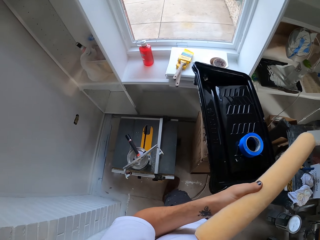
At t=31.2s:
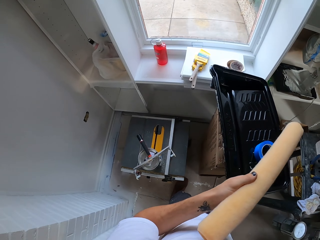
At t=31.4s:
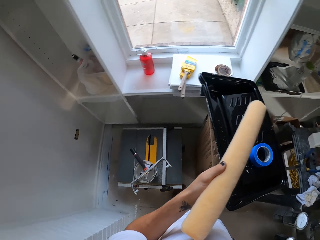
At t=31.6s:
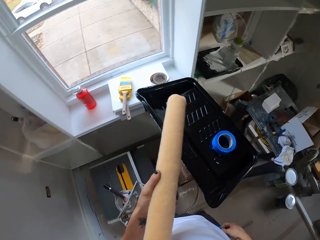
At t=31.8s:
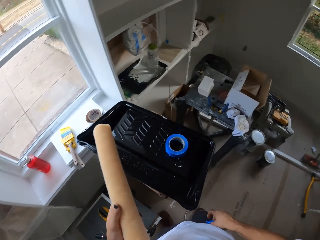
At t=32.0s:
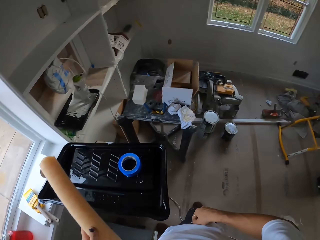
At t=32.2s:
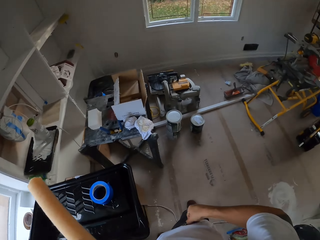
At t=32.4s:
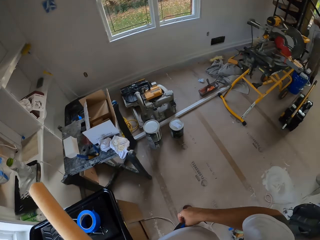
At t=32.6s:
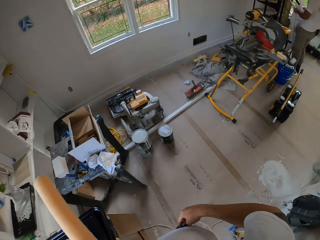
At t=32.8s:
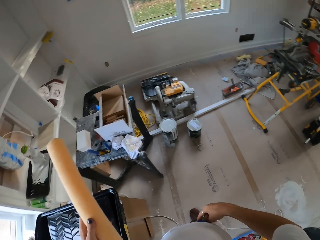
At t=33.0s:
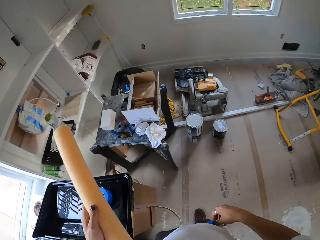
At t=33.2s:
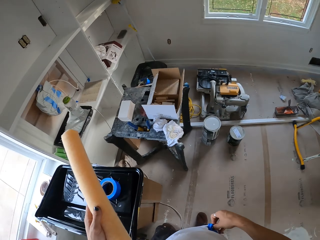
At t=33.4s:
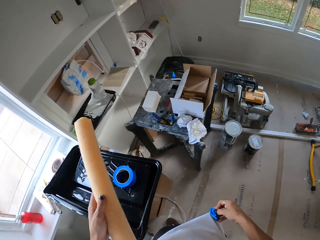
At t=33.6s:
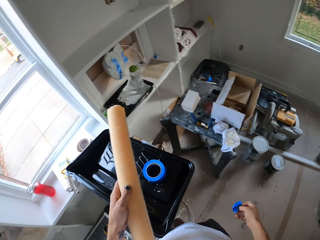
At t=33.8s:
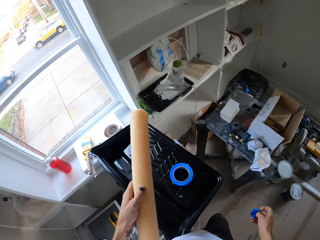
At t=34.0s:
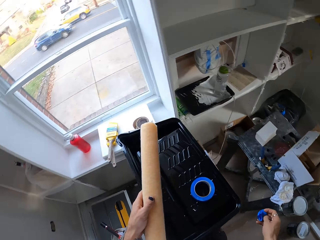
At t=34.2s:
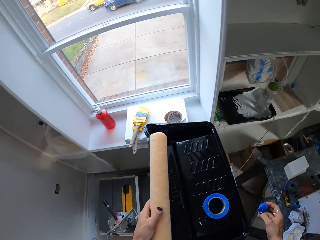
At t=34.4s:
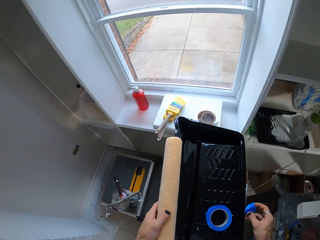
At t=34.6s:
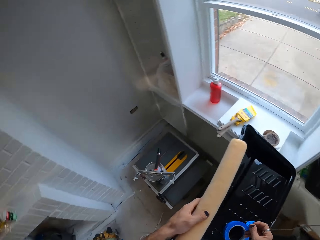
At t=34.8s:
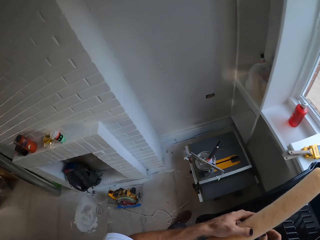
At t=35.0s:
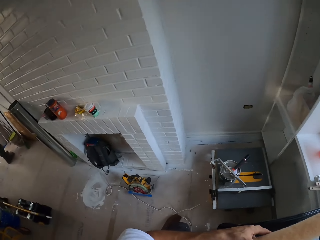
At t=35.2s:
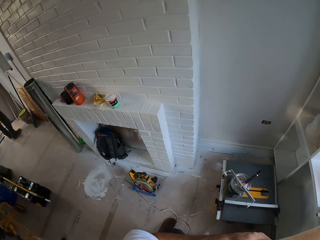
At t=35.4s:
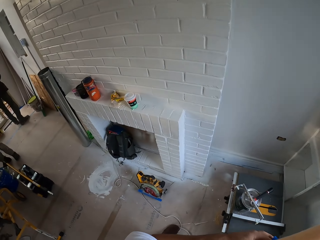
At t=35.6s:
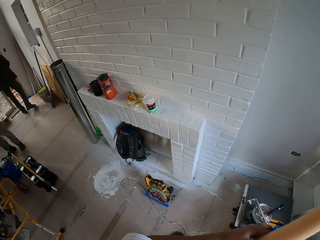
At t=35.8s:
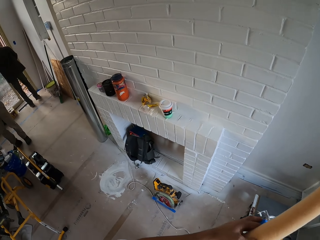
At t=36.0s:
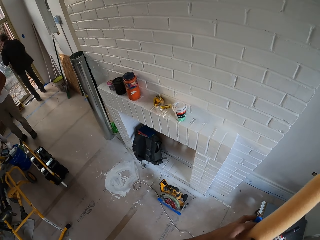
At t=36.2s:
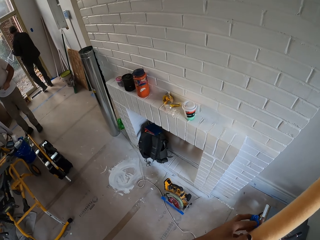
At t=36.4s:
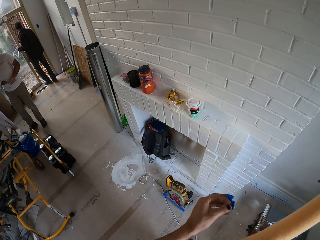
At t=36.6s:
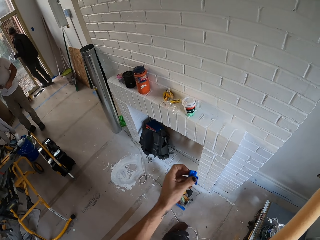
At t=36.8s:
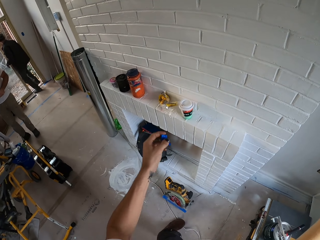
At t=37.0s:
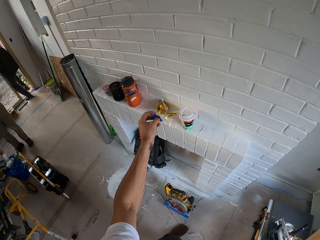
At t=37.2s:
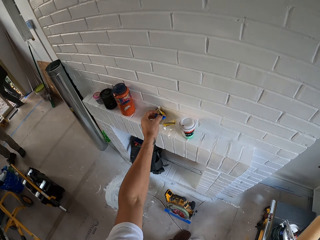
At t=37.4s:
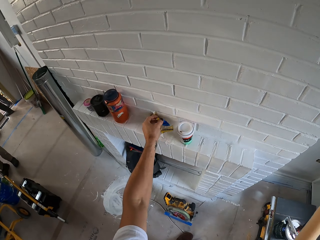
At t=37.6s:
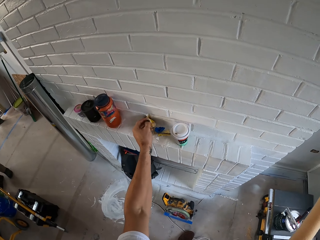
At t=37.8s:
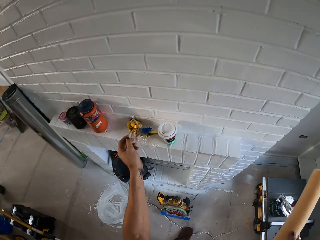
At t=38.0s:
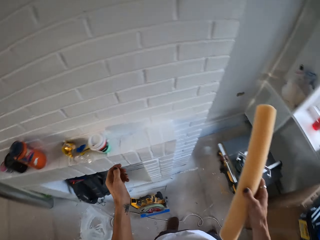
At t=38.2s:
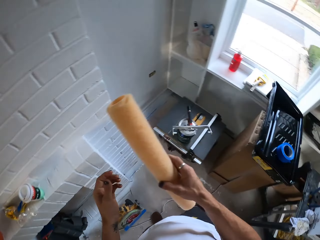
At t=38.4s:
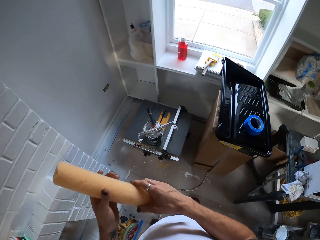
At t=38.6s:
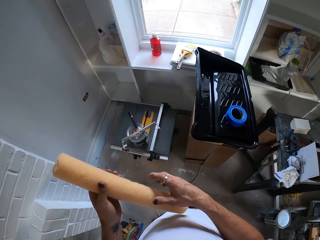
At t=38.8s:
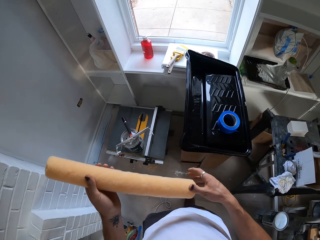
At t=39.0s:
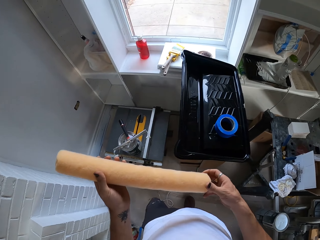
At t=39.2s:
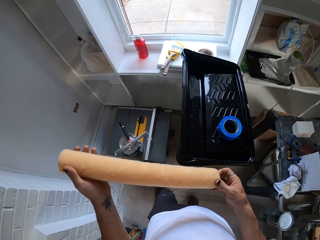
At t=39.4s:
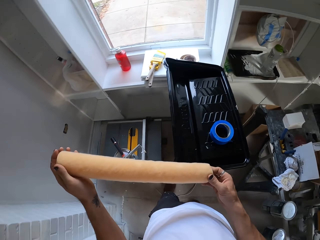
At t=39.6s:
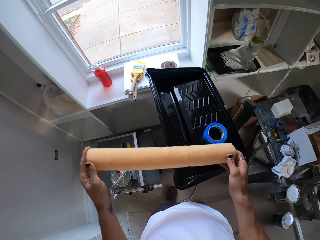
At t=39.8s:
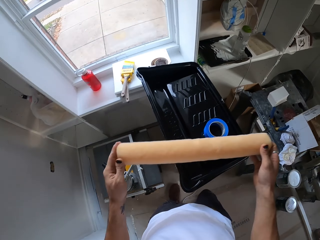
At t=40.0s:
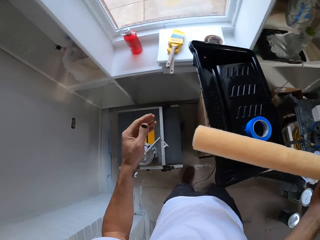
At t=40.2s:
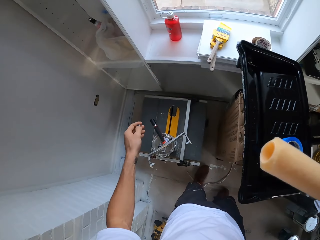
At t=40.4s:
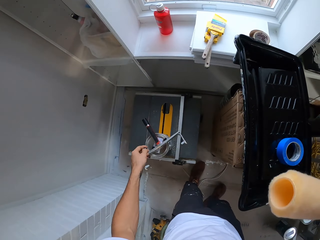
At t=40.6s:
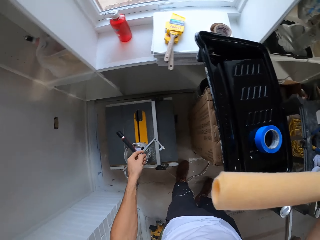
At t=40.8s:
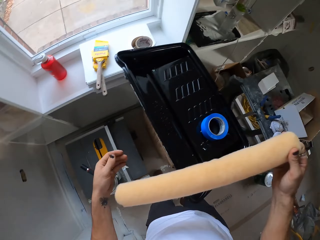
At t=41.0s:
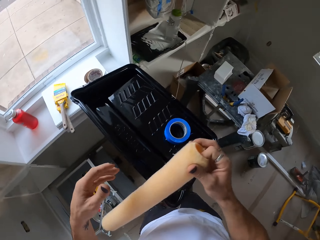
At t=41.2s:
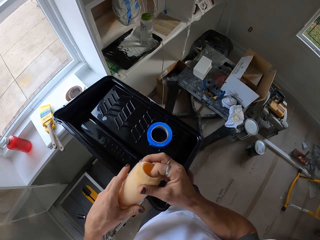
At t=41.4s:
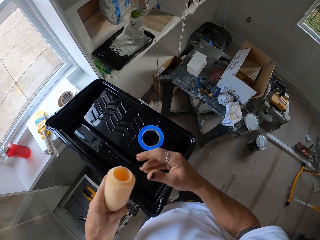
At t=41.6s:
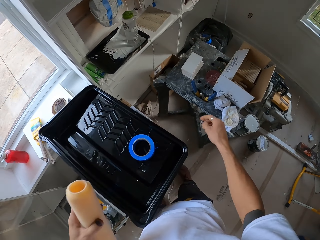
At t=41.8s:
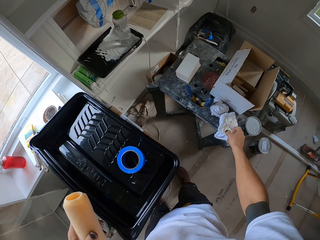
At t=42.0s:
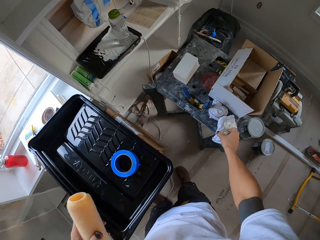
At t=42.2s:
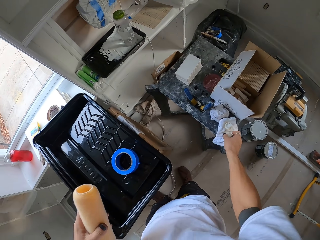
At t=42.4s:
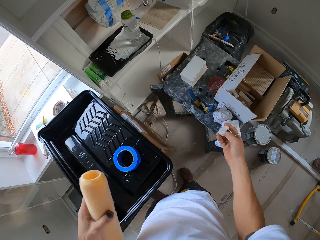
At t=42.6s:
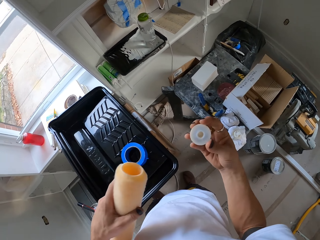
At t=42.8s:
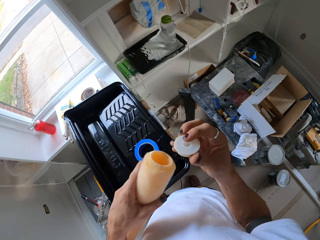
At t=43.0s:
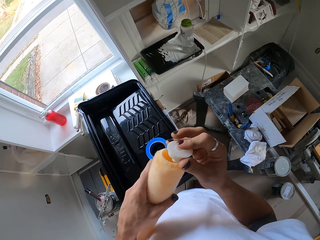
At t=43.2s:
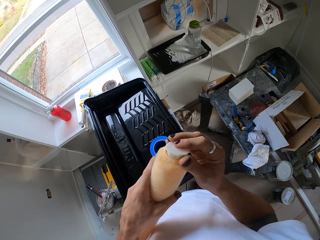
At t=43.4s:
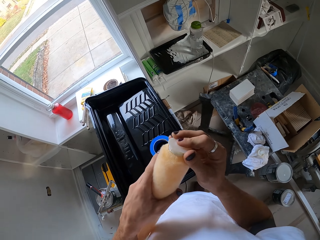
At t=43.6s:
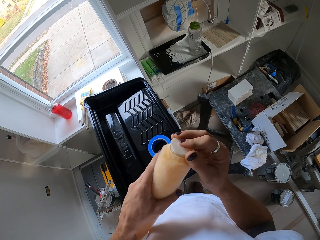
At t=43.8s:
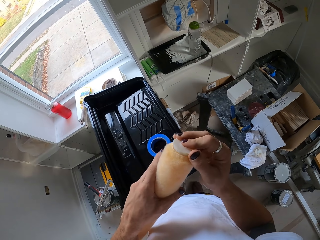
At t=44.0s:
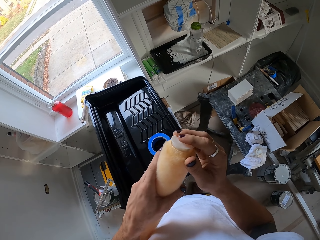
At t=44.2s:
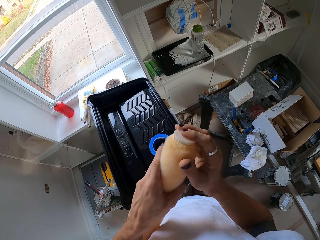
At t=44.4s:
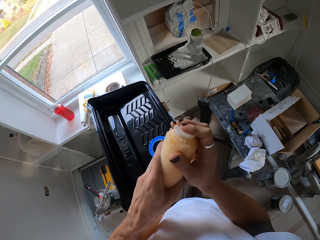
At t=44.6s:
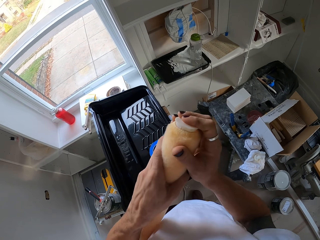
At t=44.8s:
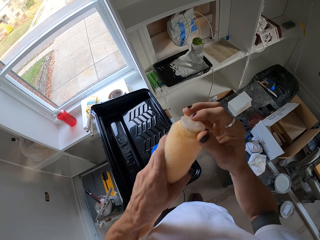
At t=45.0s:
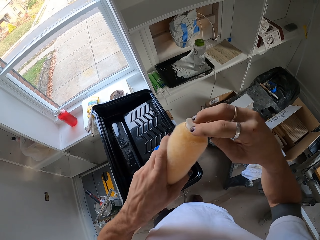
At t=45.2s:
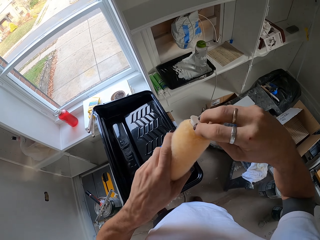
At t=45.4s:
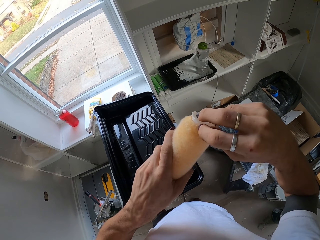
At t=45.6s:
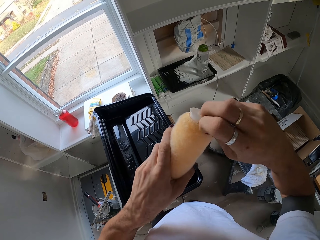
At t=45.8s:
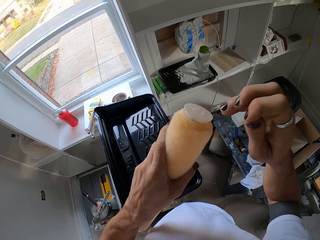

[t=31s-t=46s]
The camera wearer looks around the house. They remove the sellotape on his cloth. They look around the house. A man stands in the house. Another man walks outside the house. The camera wearer places the sellotape on the fireplace. They look around the house. They pick something on the board. They fit something on the roller brush or paint roller.

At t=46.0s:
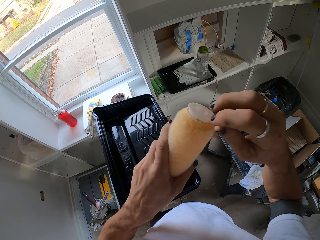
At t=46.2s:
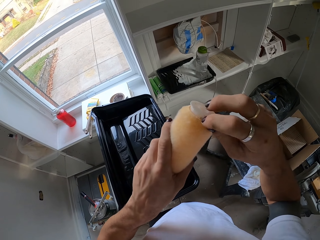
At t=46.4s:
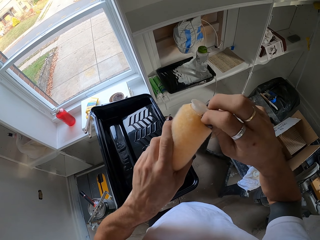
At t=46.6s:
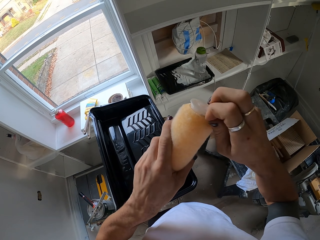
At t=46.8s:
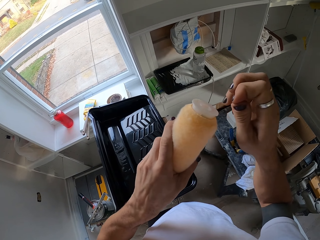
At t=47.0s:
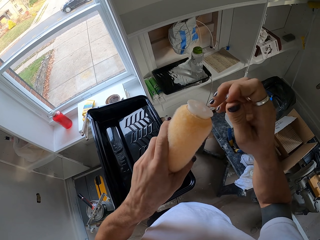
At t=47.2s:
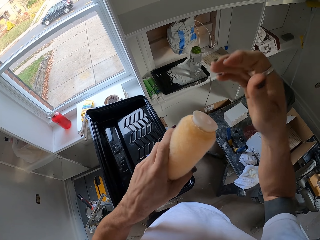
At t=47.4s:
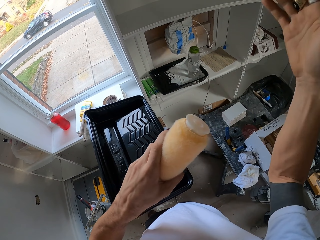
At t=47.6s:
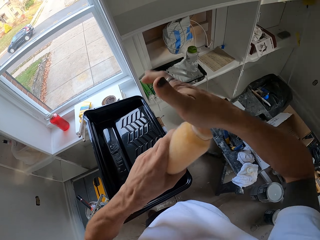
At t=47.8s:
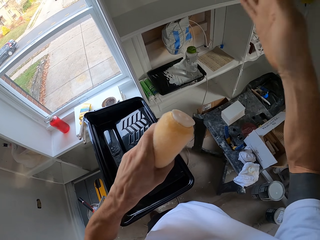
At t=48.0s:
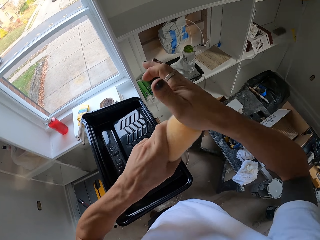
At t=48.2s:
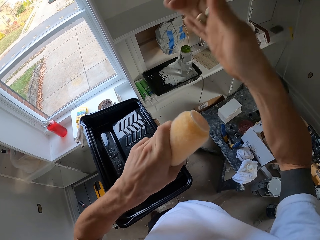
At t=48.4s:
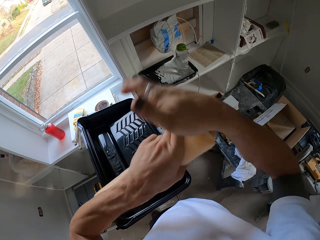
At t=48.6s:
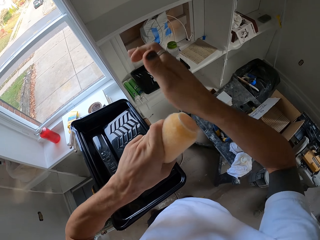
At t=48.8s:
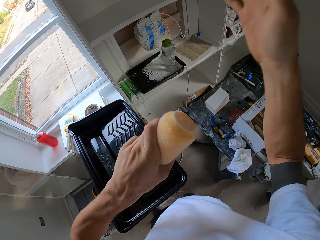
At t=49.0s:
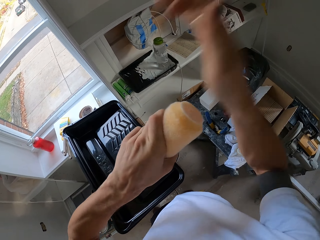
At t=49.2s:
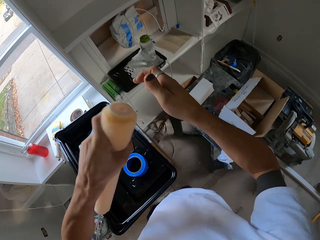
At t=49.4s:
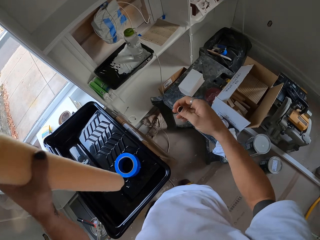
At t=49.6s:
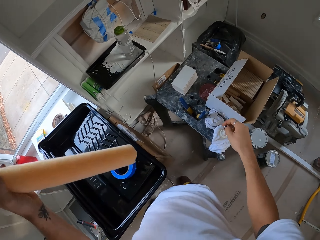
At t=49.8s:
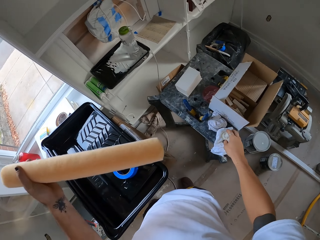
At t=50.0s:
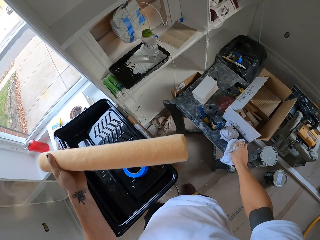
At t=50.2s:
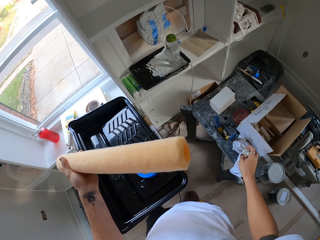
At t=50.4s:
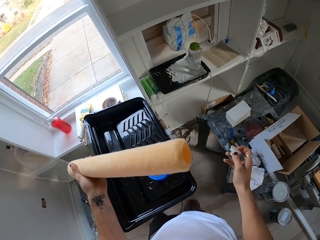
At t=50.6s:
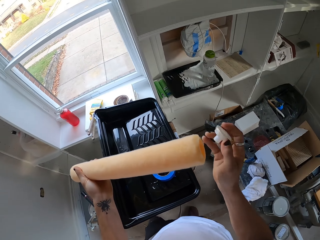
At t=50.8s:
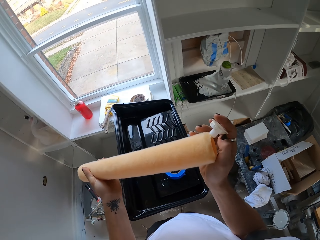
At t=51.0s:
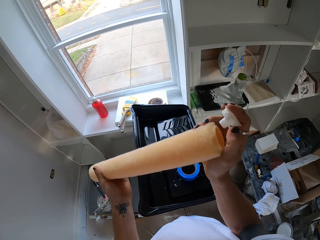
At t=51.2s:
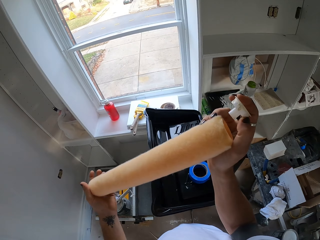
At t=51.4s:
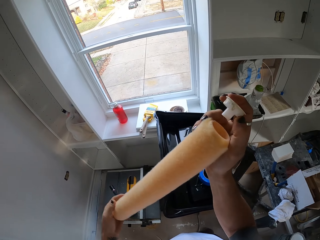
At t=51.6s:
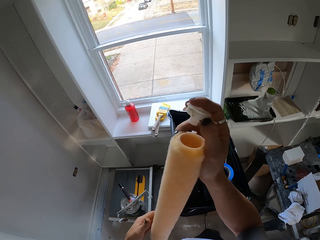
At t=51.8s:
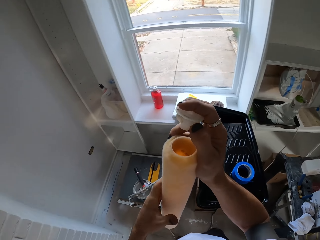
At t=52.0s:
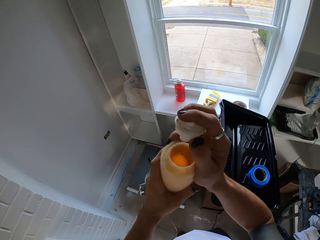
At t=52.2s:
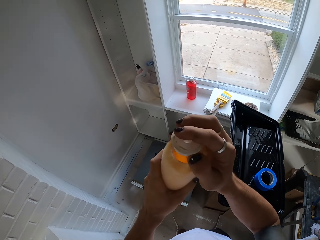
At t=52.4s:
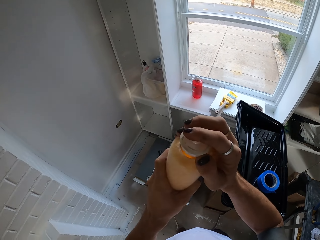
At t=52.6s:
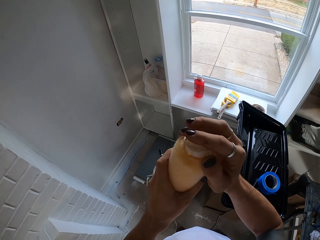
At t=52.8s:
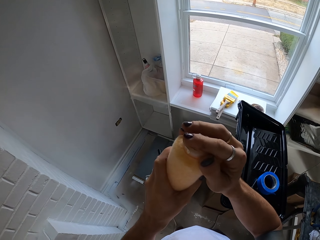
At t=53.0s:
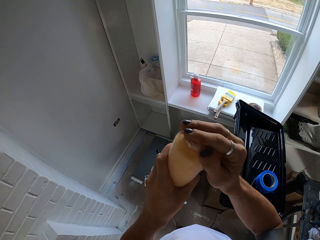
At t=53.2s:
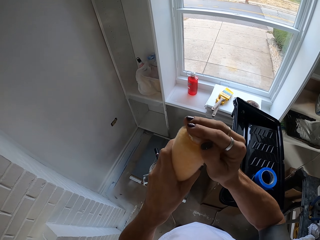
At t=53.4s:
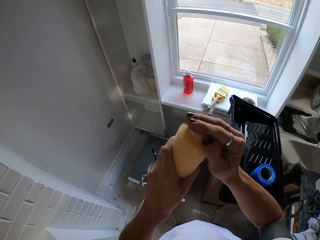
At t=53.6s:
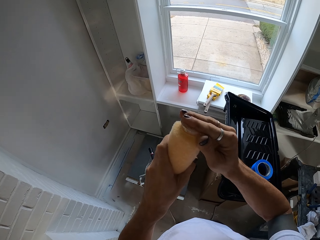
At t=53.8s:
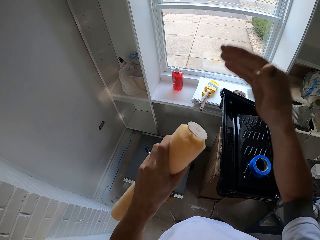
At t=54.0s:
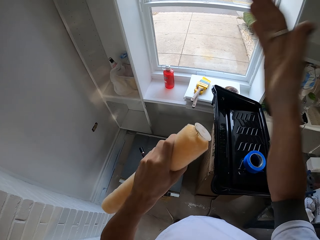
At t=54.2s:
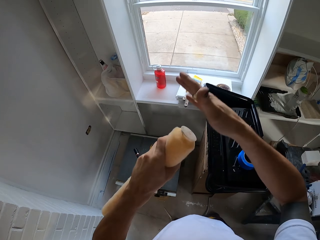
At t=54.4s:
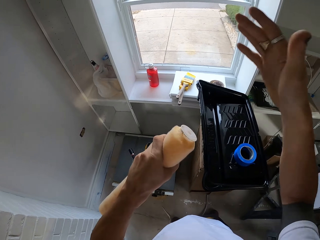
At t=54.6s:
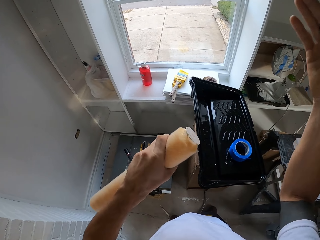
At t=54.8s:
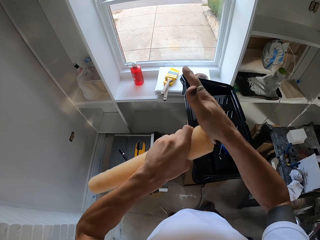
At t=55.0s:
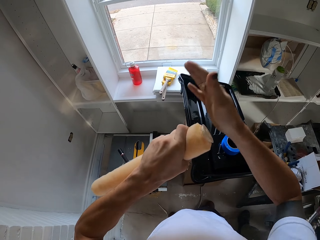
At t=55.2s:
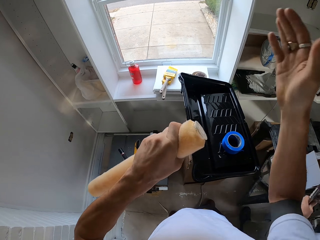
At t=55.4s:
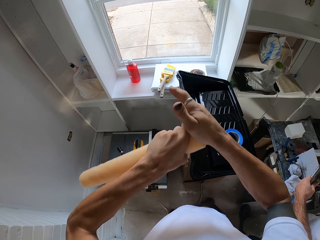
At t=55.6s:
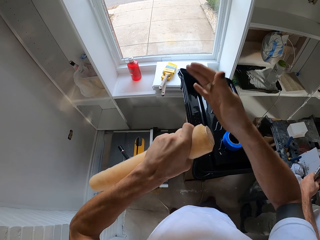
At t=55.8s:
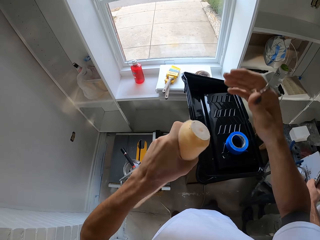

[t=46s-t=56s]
The camera wearer picks up an object. They fix the object on the paint roller. They hit the object in the roller brush.
